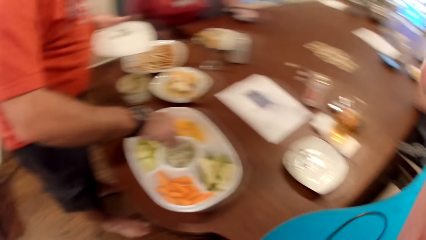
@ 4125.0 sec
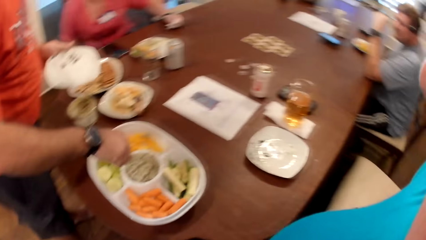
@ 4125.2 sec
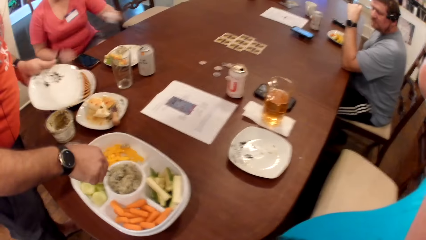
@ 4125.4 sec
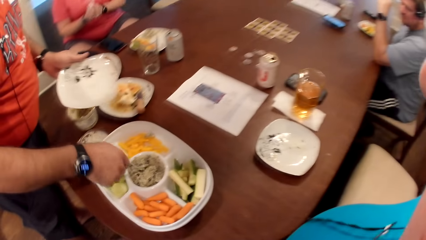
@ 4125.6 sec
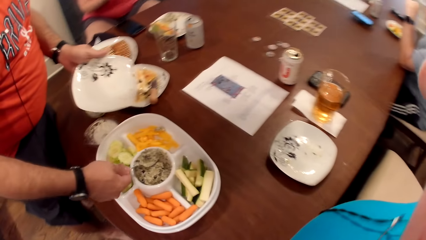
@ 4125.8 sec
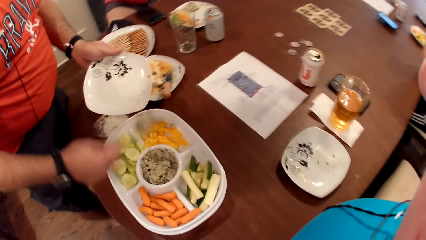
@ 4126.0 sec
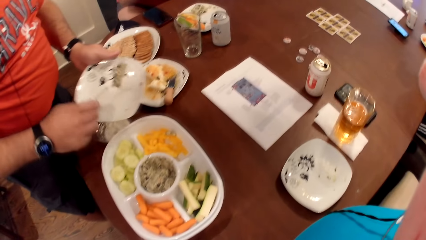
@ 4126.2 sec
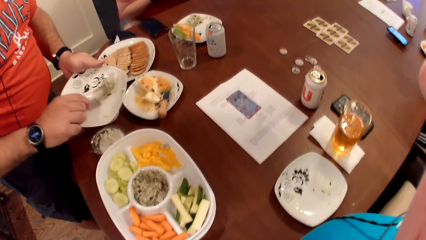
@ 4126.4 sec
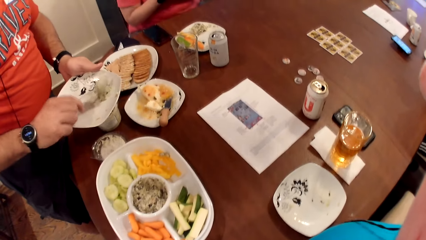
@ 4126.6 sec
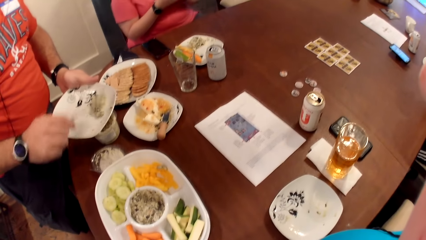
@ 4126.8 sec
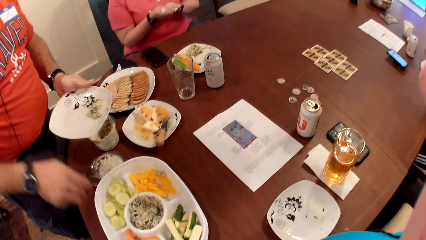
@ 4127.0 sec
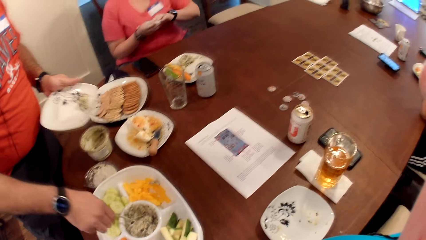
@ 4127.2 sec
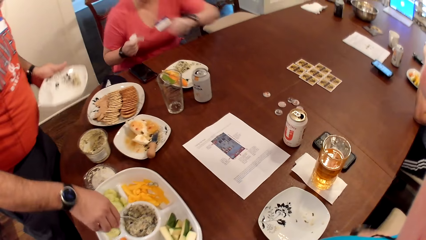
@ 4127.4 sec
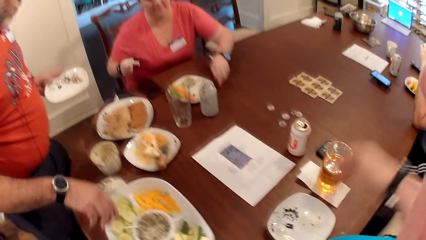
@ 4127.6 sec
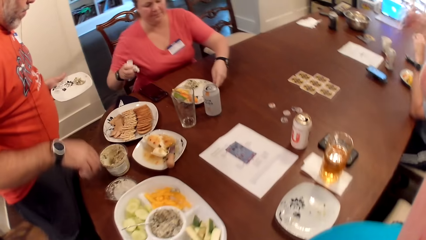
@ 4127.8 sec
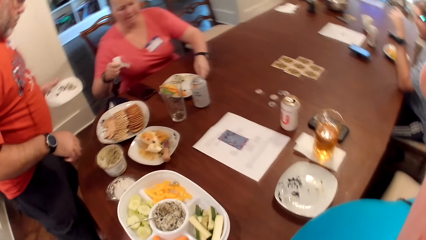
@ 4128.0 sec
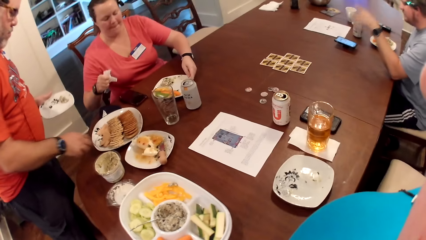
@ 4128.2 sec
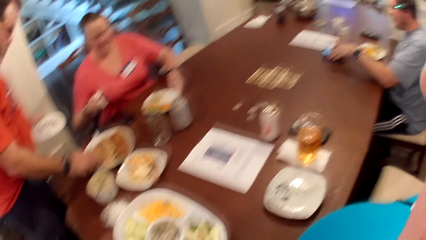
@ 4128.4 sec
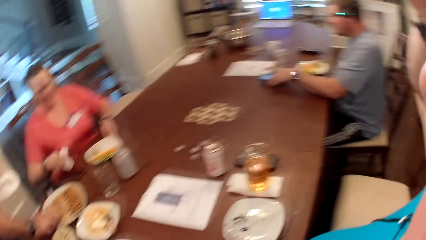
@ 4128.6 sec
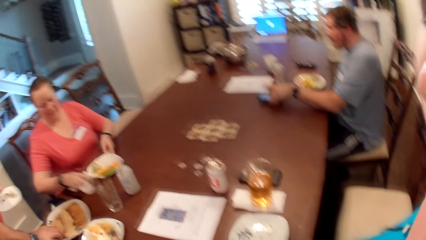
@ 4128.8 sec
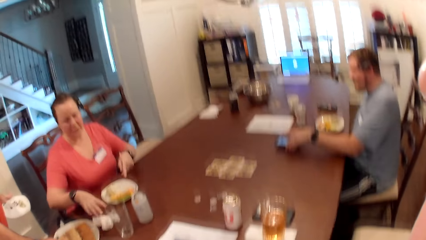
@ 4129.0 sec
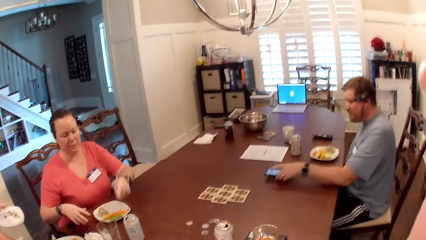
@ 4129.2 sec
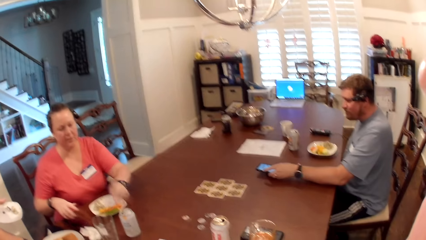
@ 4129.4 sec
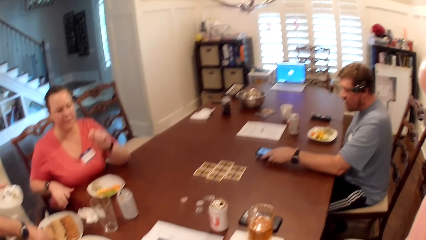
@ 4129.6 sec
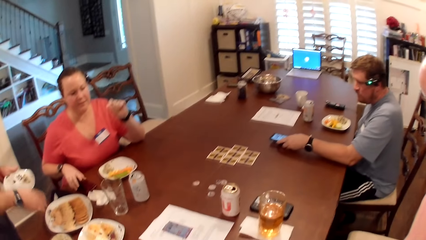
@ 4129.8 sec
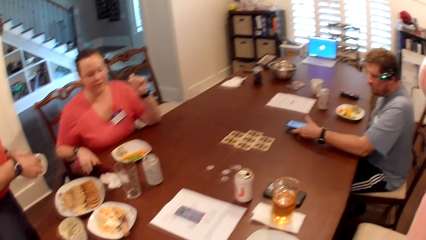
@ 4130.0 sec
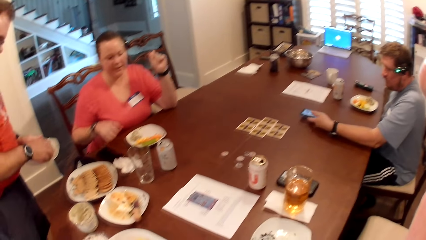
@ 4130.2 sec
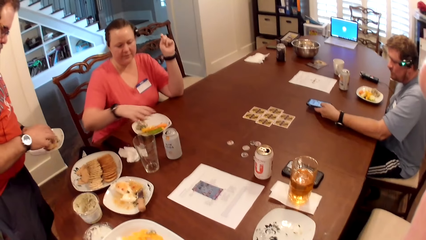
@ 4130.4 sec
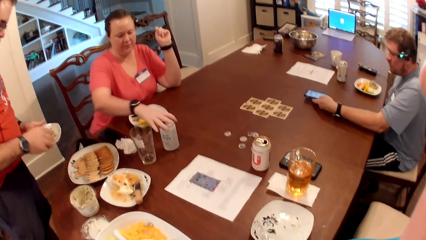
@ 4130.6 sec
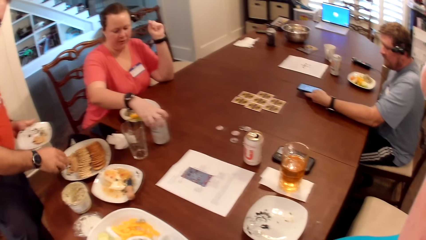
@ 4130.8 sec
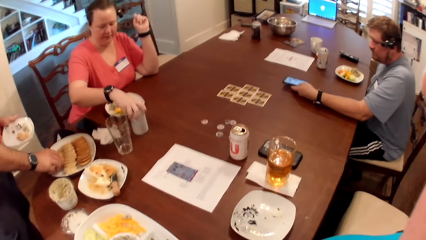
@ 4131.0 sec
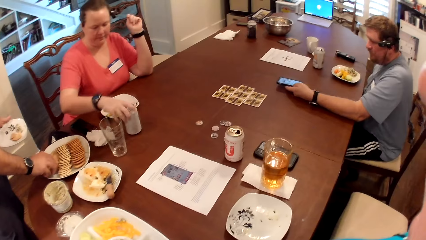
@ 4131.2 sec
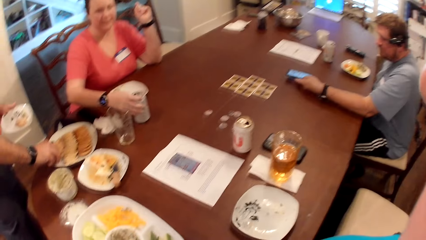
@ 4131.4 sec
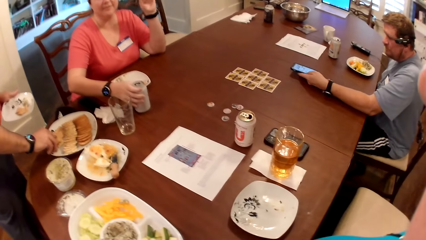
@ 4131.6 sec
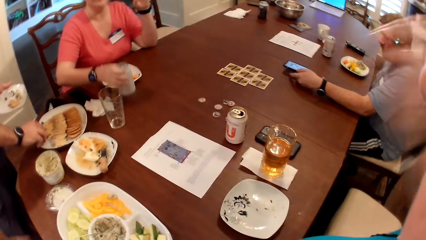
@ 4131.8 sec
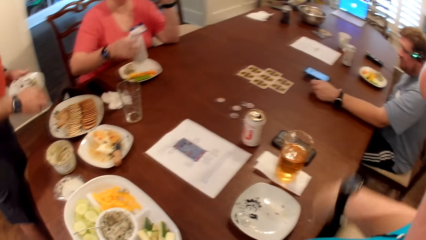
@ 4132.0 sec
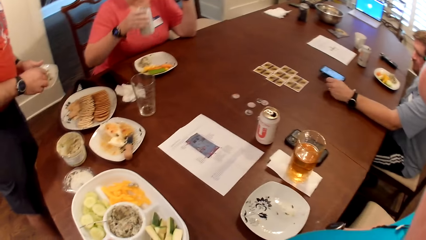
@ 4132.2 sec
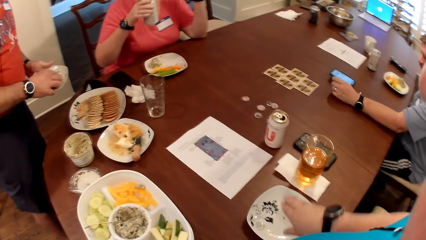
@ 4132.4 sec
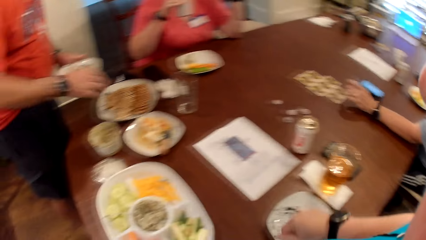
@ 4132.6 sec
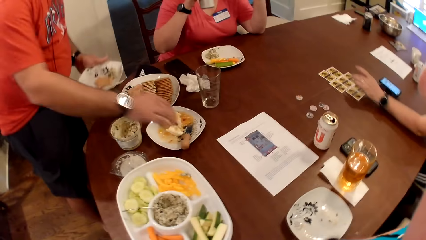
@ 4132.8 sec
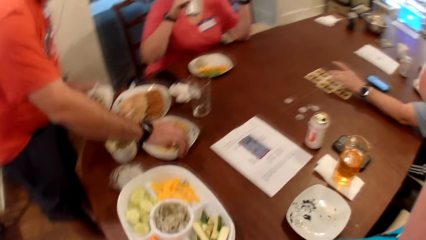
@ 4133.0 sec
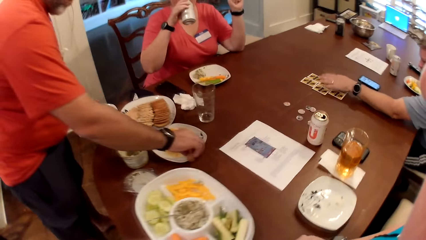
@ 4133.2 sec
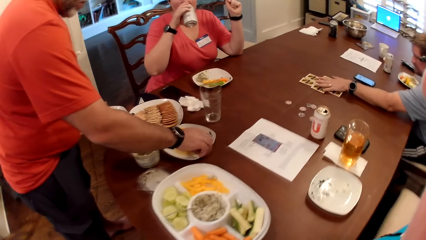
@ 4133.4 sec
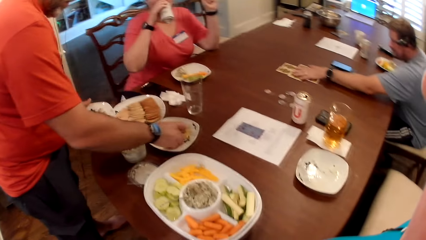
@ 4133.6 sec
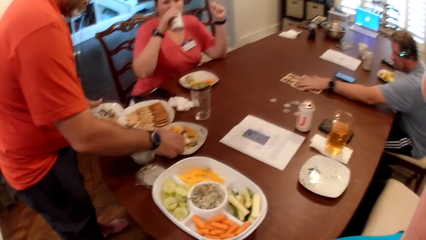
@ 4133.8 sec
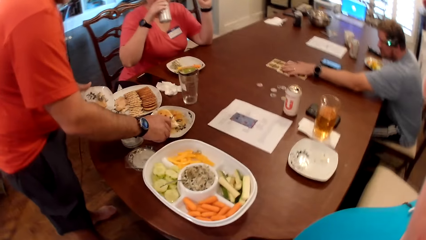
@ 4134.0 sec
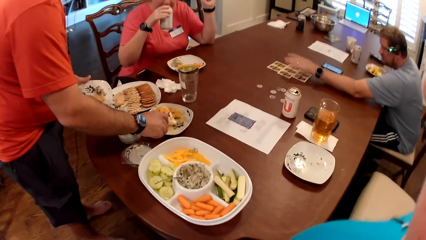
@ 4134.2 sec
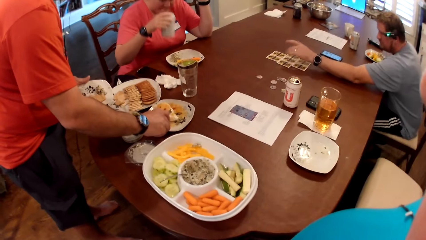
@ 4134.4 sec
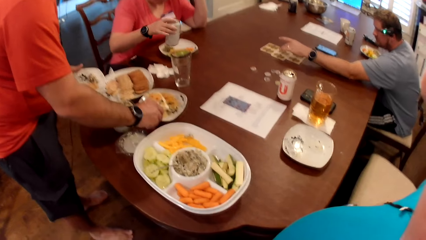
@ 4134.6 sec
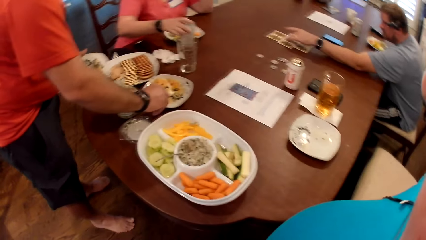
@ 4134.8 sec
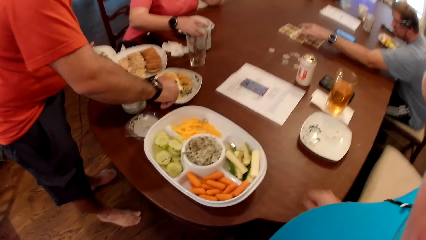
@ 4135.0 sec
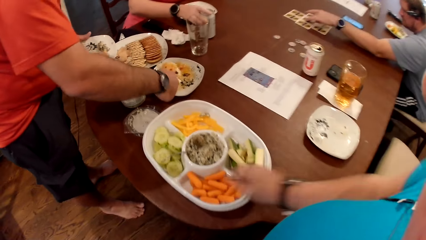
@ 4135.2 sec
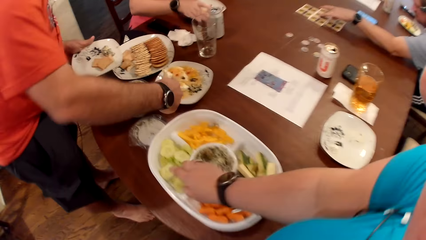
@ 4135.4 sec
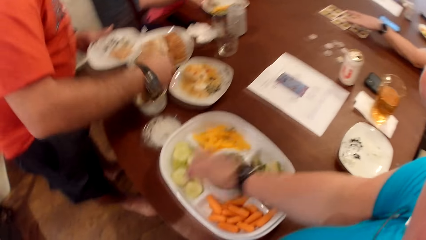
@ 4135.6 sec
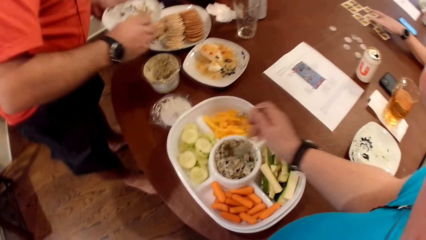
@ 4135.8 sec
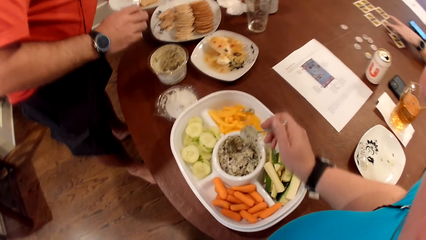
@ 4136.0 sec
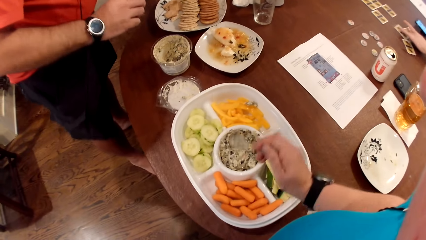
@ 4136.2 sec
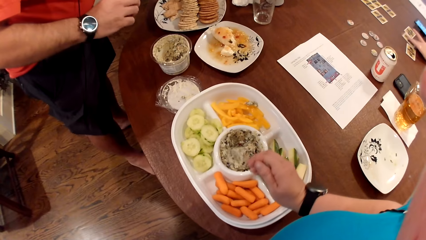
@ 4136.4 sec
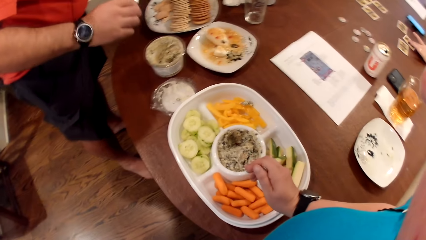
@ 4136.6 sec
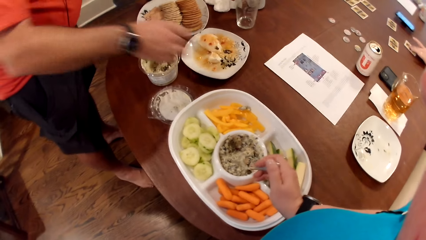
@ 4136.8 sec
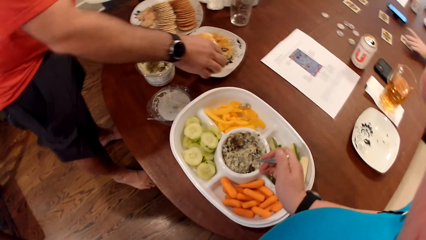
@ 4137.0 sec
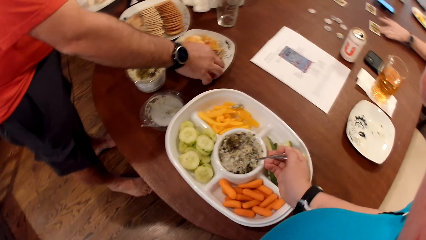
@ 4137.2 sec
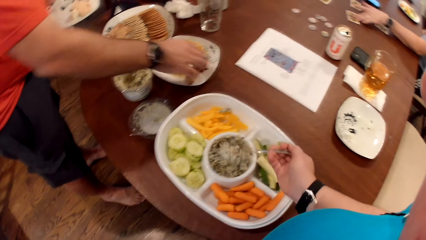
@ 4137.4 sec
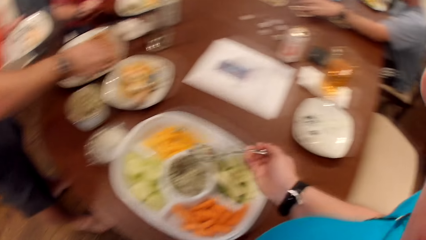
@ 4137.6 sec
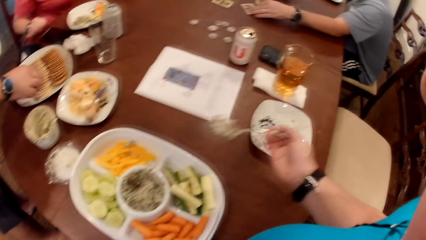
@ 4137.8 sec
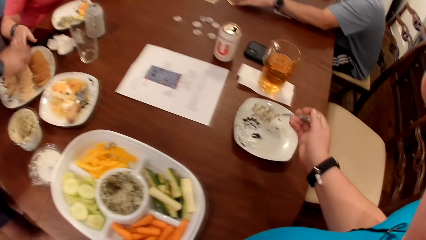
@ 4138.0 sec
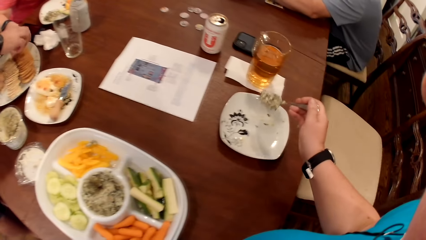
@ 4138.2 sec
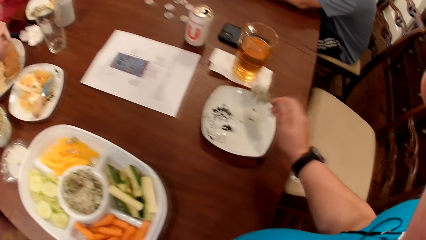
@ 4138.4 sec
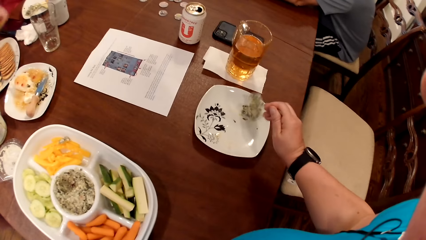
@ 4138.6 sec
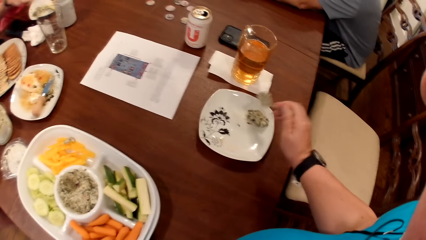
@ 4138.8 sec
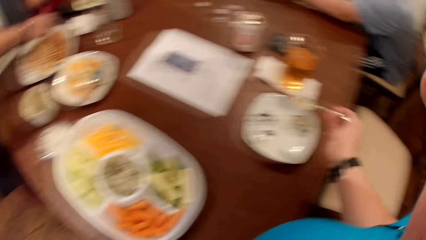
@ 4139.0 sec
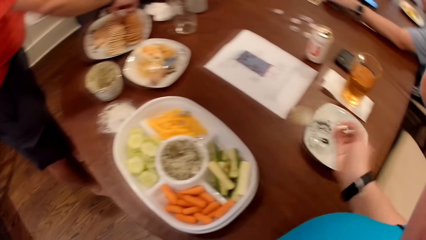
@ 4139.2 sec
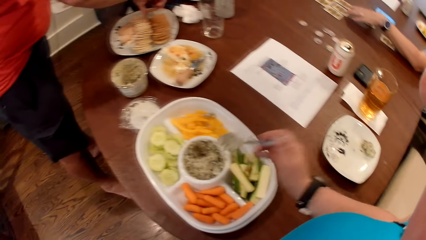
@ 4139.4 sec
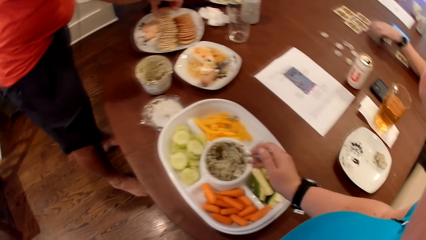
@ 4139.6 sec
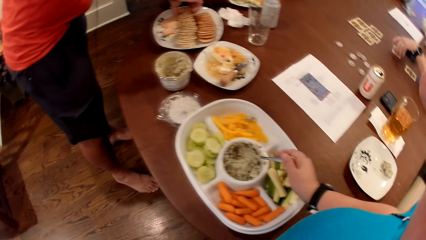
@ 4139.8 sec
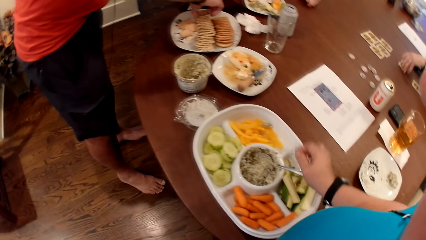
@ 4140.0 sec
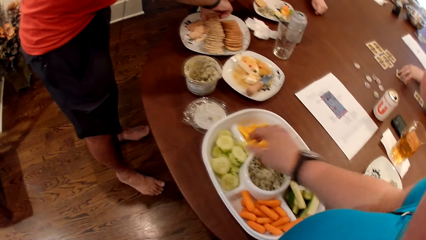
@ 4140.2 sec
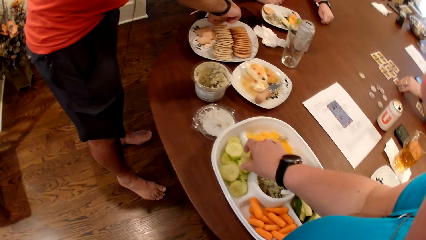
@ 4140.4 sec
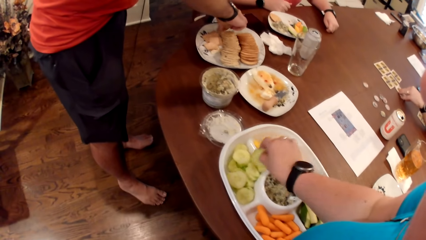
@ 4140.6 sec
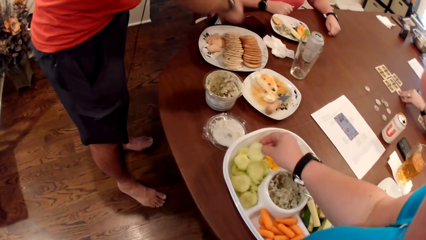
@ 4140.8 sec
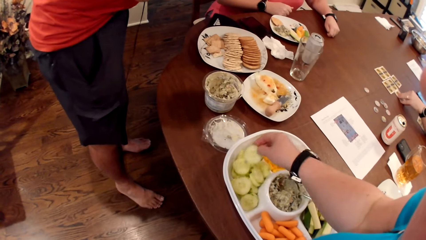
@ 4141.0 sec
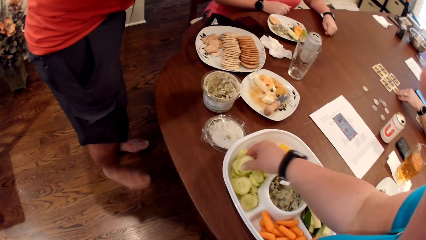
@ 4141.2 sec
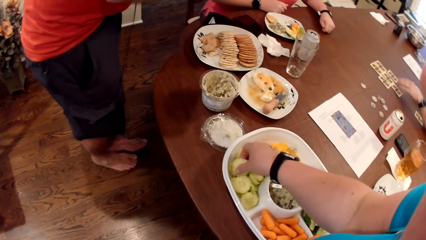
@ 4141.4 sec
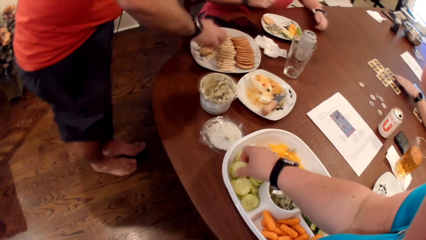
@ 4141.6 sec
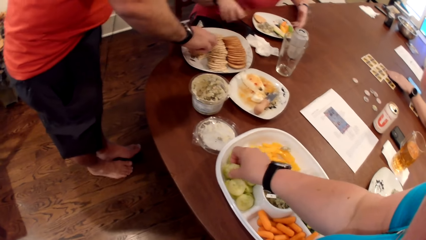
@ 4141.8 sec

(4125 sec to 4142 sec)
A man picks the spoon from the bowl with his right hand. He scoops mayonnaise from the bowl with the spoon in his right hand and places mayonnaise in a plate in his left hand with the spoon in his right hand. The camera wearer raises her right hand. A woman wipes both hands with the paper towel. The man drops the spoon in the bowl with his right hand. The camera wearer adjusts a camera on her head with her right hand. The woman moves the plate on the table with her right hand. Another man touches the phone with his left hand. The woman drops the paper towel on the table with her right hand. A third man picks cookies from the plate with his right hand and places the cookies on the plate in his left hand with his right hand. The woman moves the can on the table with her right hand. The third man picks cookies from the plate with his right hand. The woman picks the can bottle from the table with her right hand. The third man places the cookies on the plate in his left hand with his right hand. The woman drinks from the can bottle in her right hand. The second man moves the cards on the table with his left hand. The third man picks a knife from a plate with his right hand. He cuts a cheese in the plate with the knife in his right hand. The woman drops the can bottle on the table with her right hand. The camera wearer picks the spoon from the bowl with her right hand. The third man picks a piece of cheese from the plate with his right hand and places the cheese in the plate in his left hand with his right hand. The camera wearer scoops the mayonnaise from the bowl with the spoon in her right hand. The third man drops the knife in the plate with his right hand. The camera wearer places the mayonnaise on the plate with the spoon in her right hand. The woman picks a cookie from the plate with her right hand. The third man picks cookies from the plate with his right hand. The camera wearer drops the spoon in the bowl with her right hand. She picks slices of banana from the tray with her right hand.
